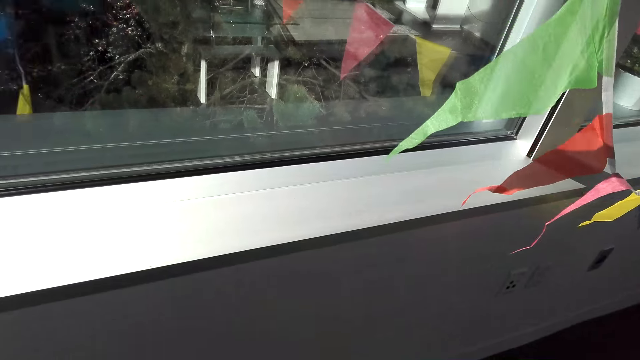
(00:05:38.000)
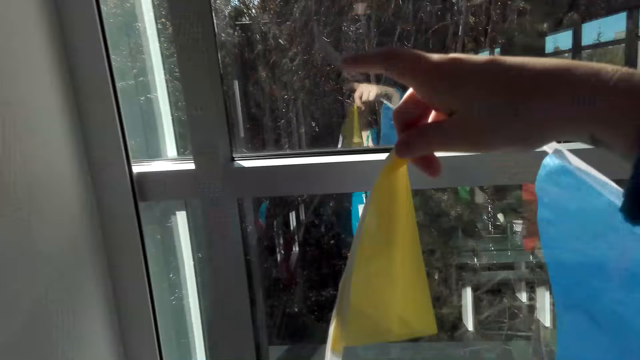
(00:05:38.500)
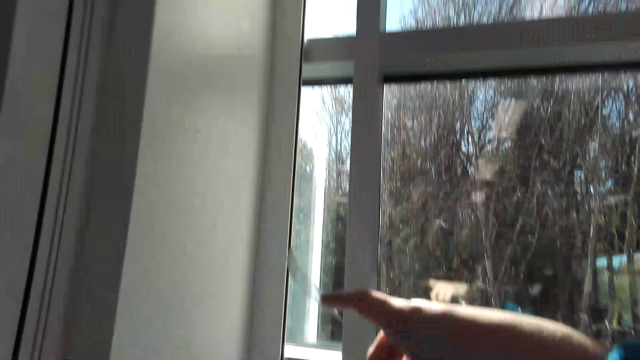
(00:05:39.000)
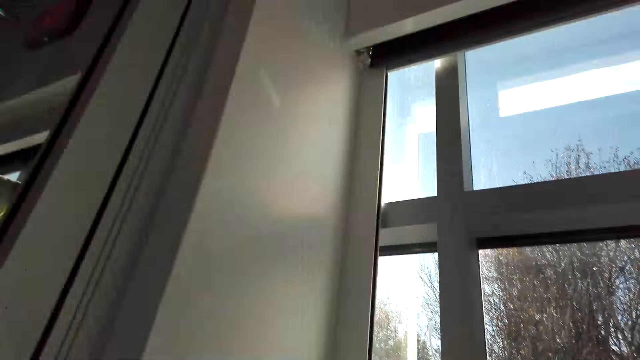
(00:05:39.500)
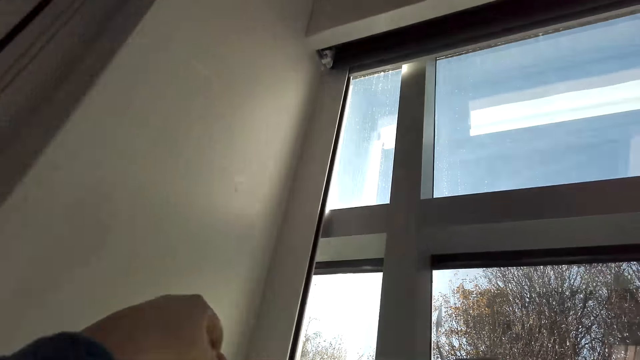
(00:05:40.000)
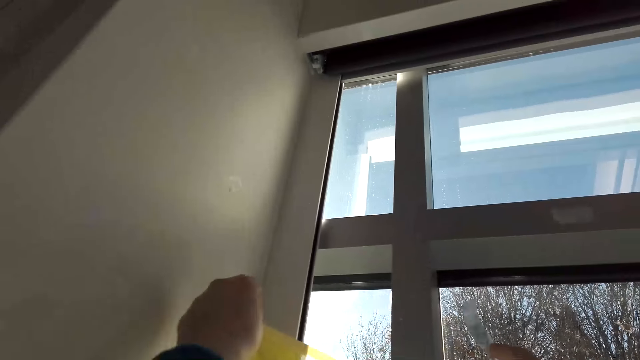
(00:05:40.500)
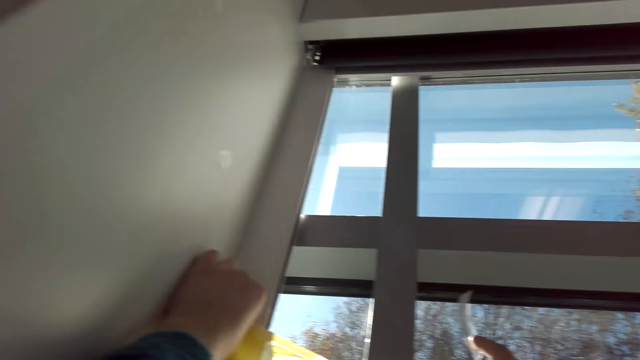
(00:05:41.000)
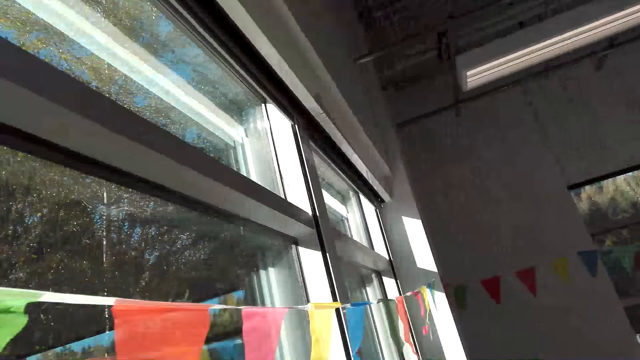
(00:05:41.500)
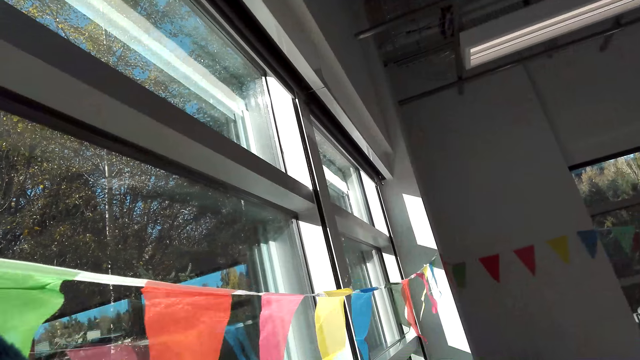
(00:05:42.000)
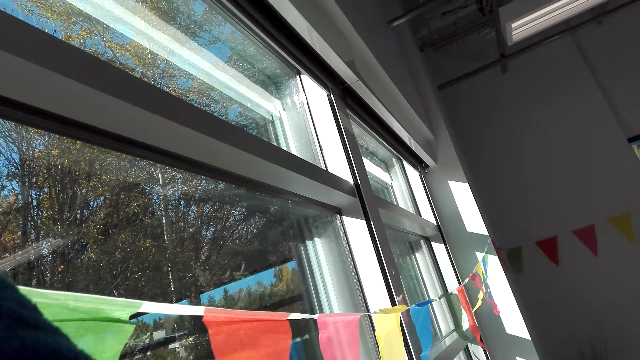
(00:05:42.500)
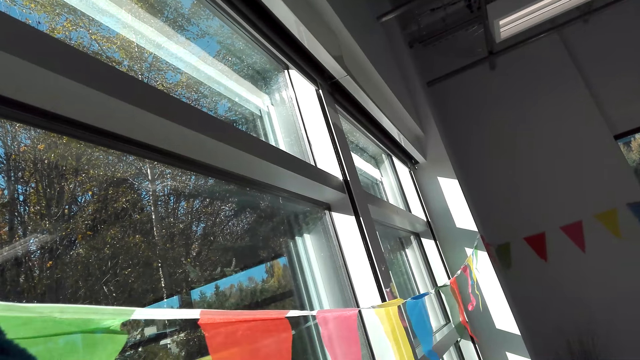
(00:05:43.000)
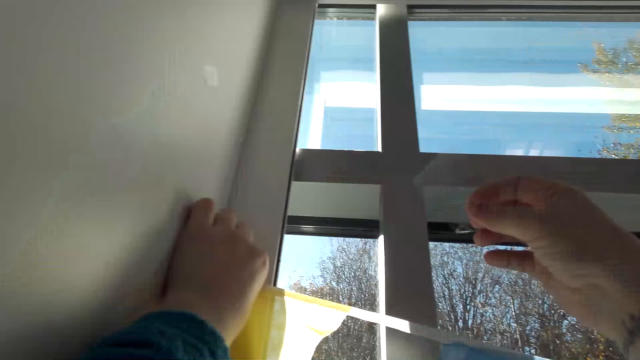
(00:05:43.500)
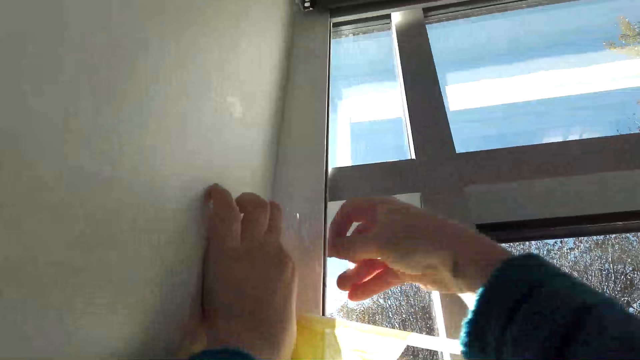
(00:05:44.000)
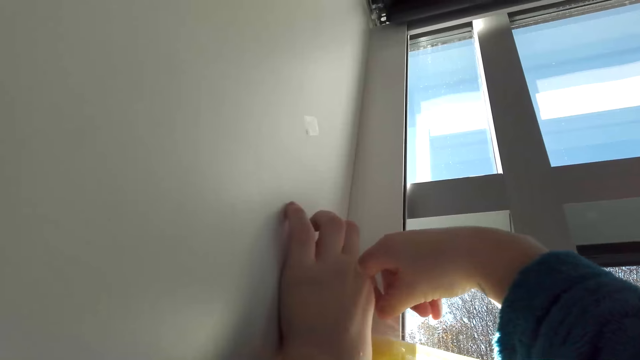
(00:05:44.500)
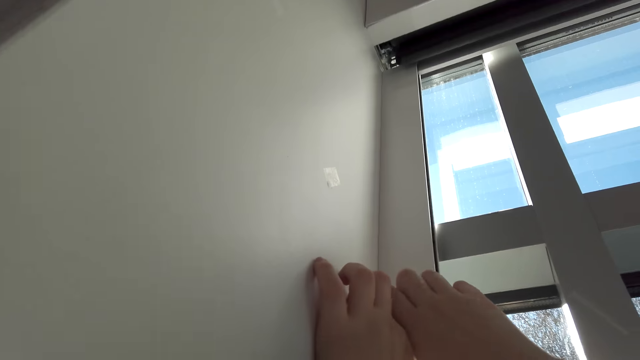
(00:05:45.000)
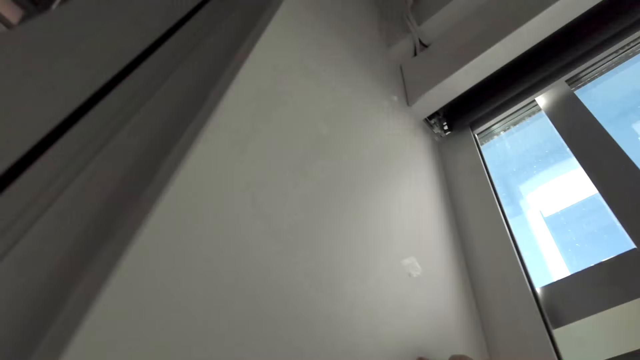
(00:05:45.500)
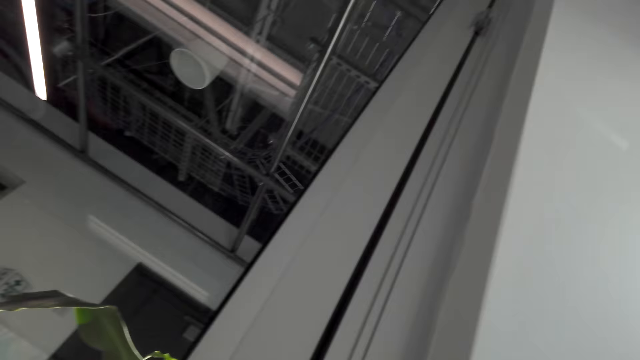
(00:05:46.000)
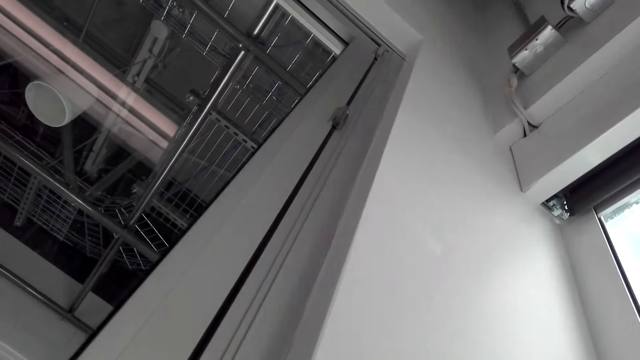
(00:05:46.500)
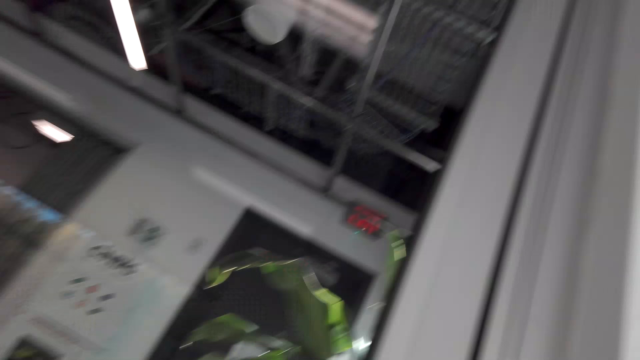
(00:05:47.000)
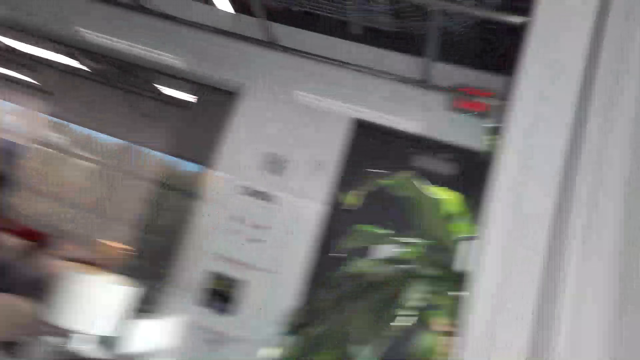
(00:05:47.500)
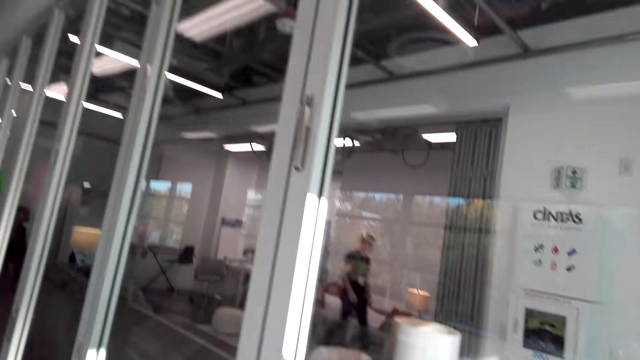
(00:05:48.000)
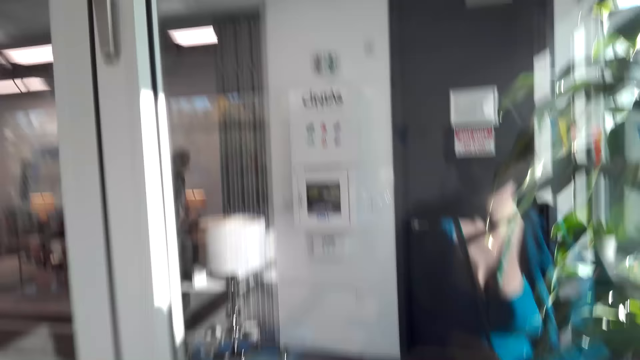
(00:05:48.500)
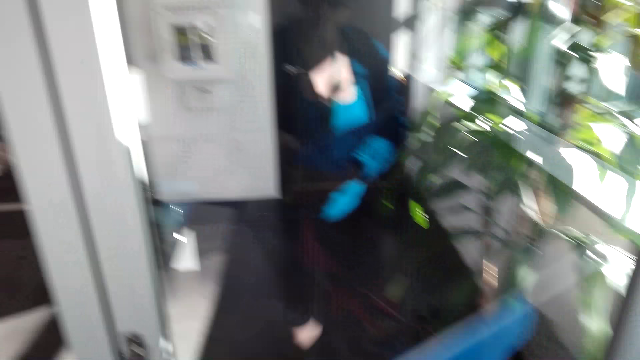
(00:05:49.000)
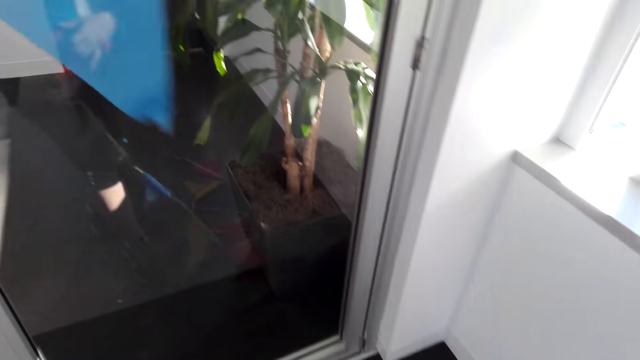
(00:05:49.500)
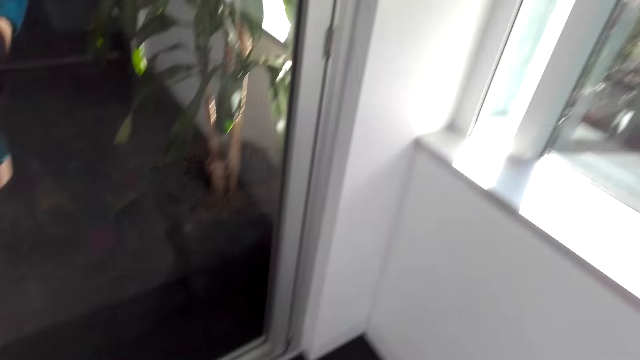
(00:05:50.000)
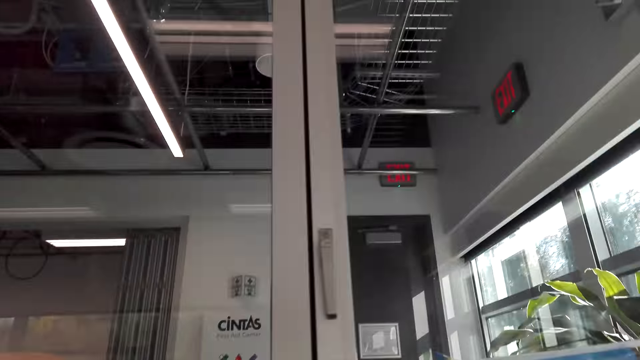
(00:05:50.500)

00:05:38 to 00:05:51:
The camera wearer makes the decoration. They look around. They make the decoration. They stick a sticker on the decoration on the wall. They look around.

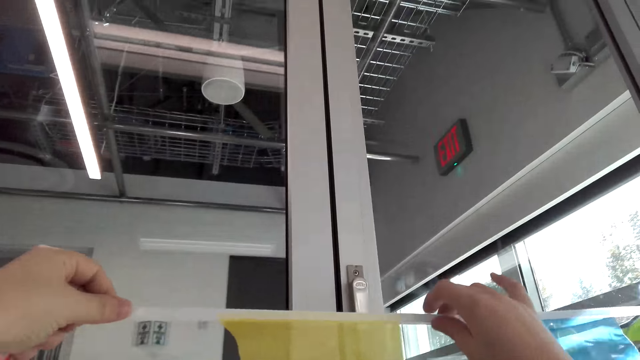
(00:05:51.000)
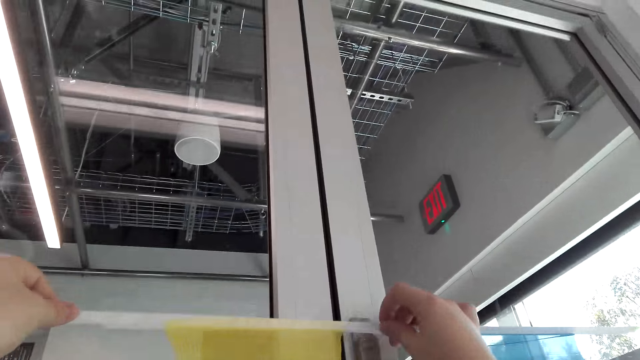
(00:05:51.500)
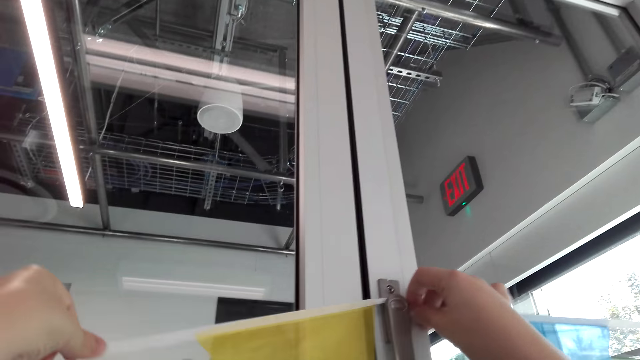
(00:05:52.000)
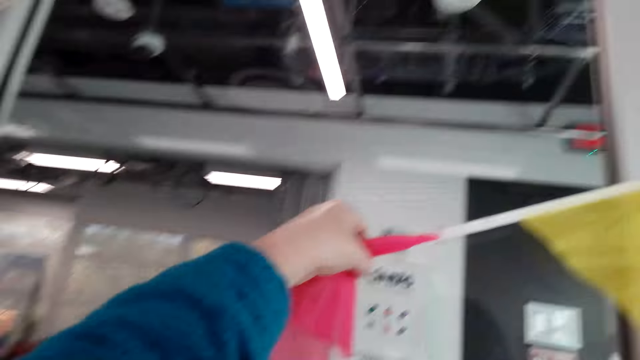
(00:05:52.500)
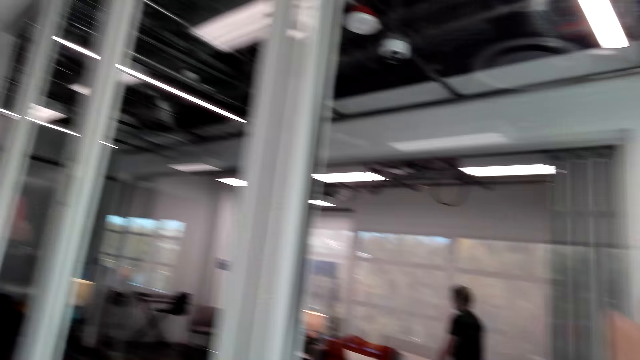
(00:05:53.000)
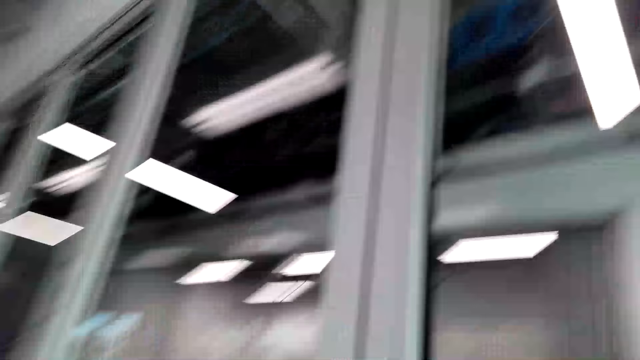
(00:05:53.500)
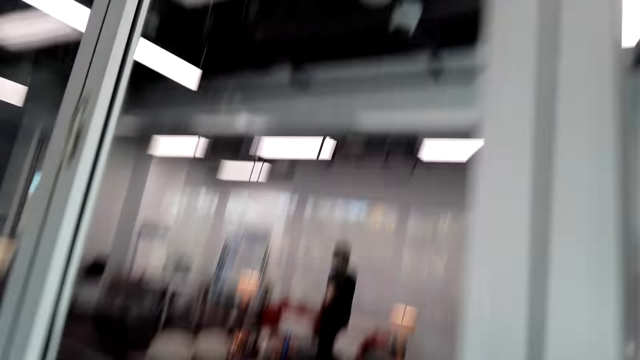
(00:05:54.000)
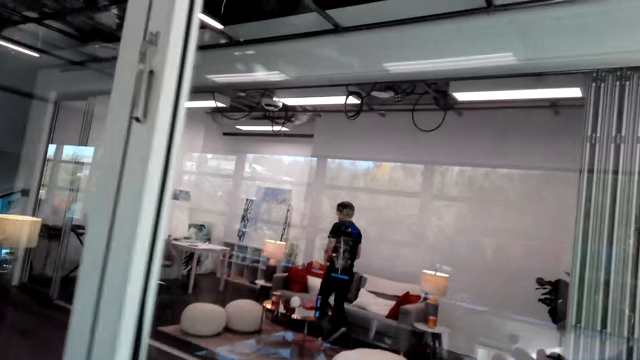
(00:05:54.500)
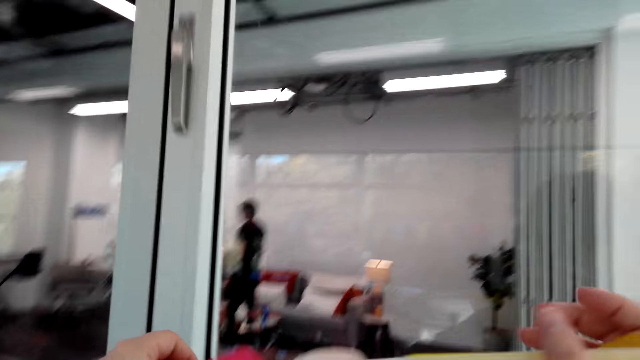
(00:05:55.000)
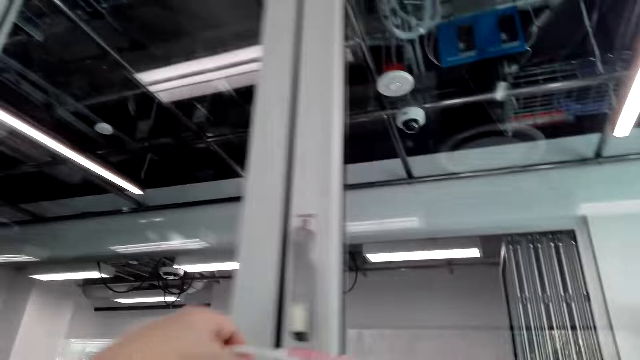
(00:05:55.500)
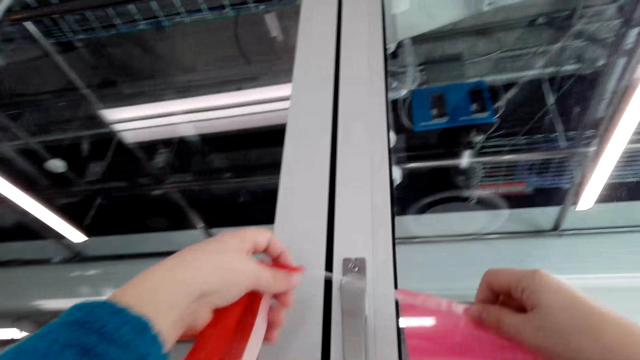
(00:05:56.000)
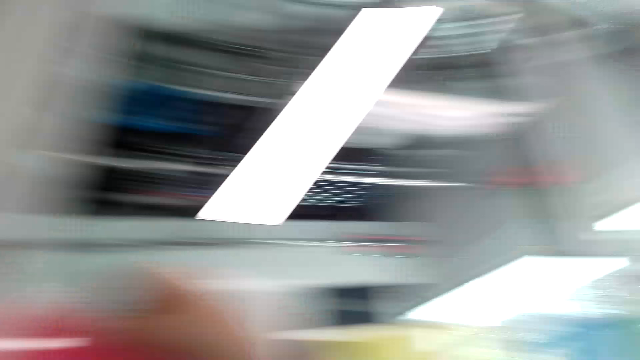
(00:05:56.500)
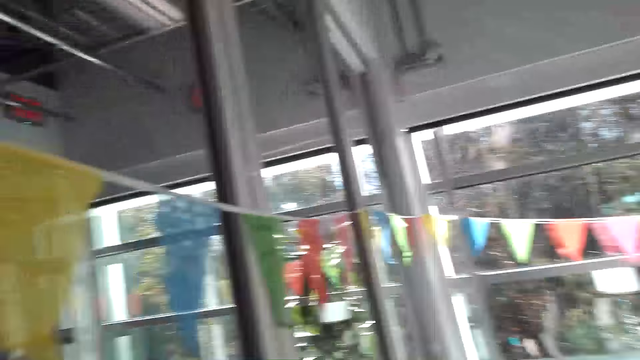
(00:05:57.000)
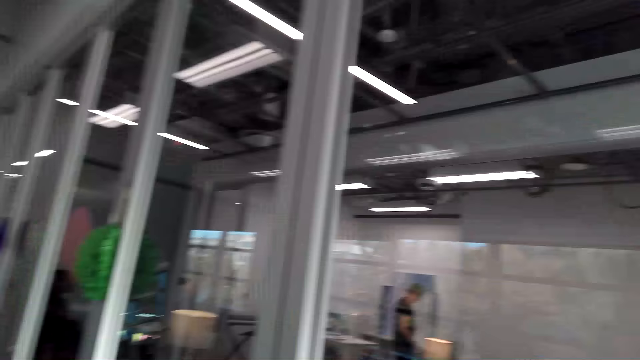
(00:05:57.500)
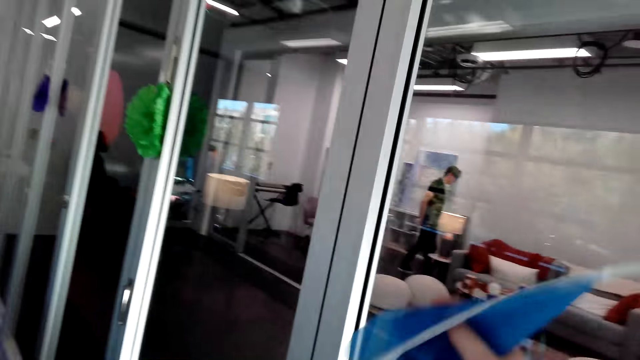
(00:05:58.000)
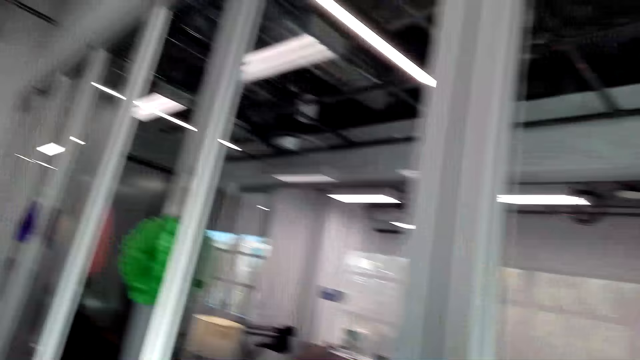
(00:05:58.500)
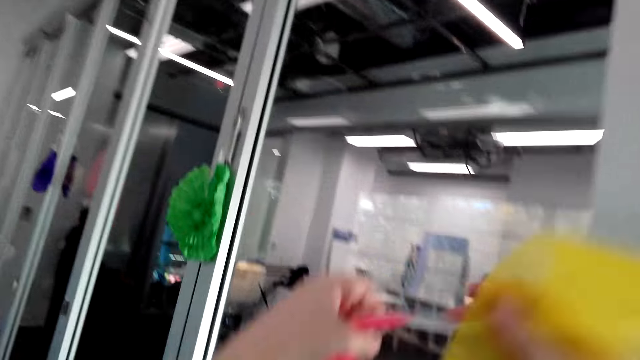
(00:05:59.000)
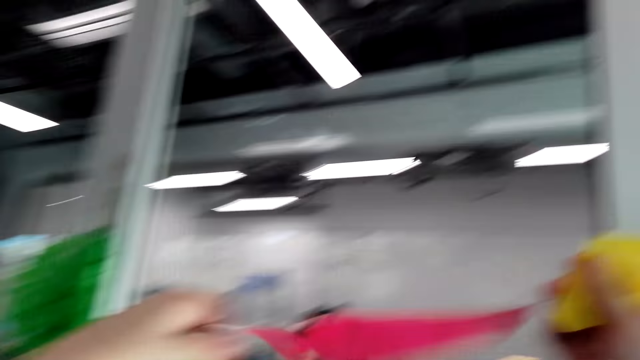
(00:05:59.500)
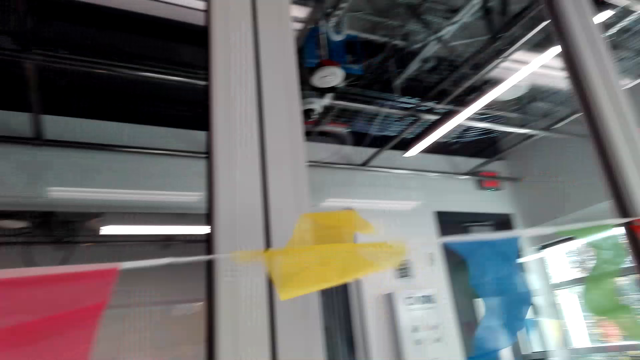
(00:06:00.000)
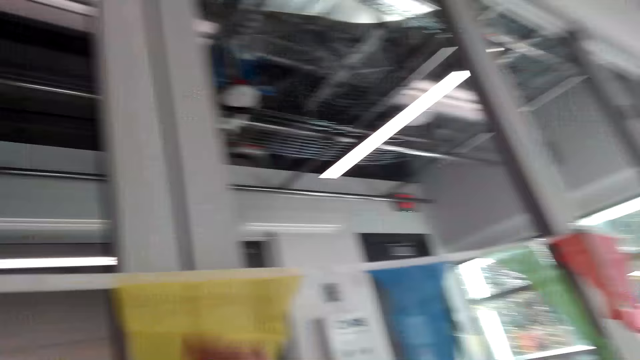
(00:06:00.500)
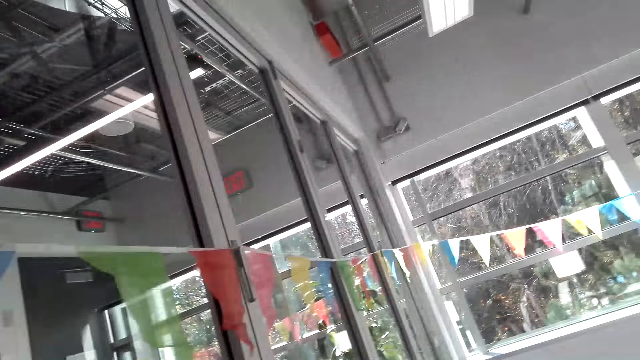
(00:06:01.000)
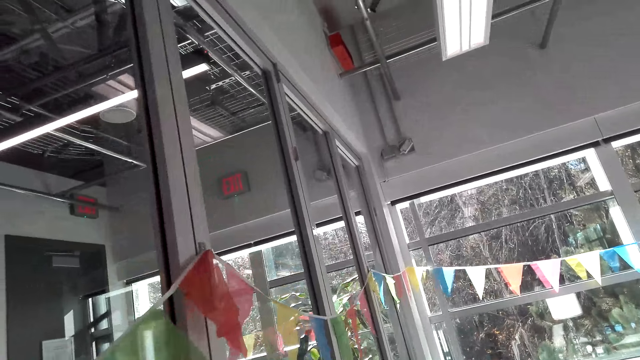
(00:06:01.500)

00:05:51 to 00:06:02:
The camera wearer makes the decoration. They clip the decoration on the door handle. They walk in the house. They walk around. They make the decoration. They hold the decoration.
